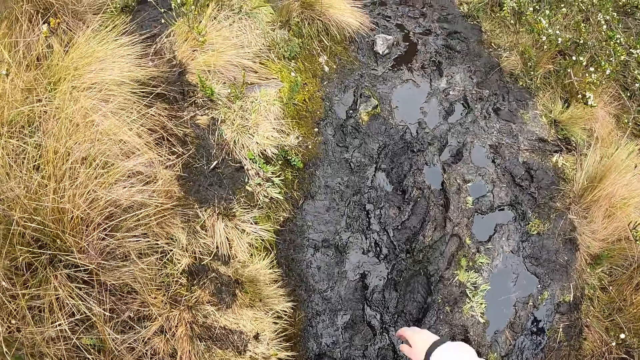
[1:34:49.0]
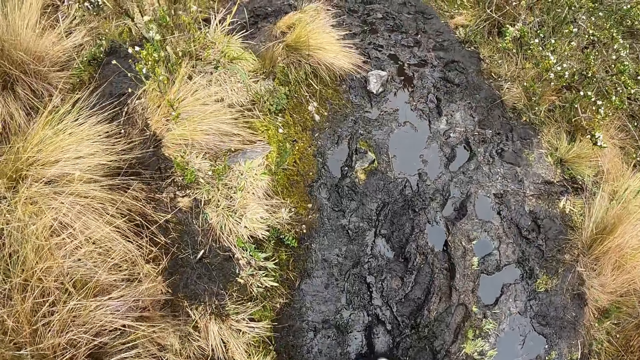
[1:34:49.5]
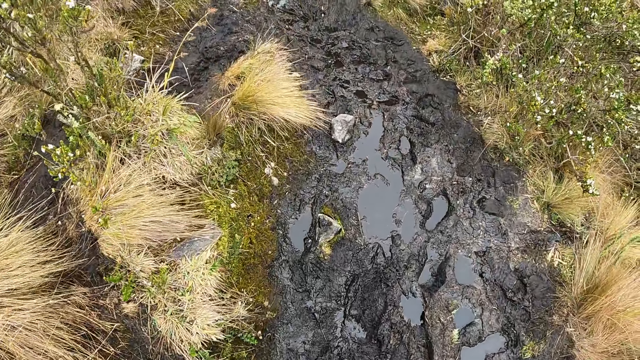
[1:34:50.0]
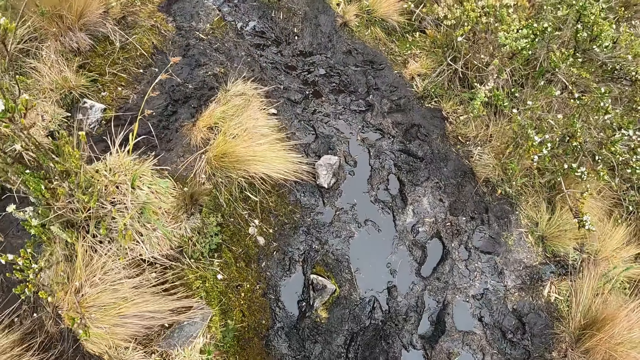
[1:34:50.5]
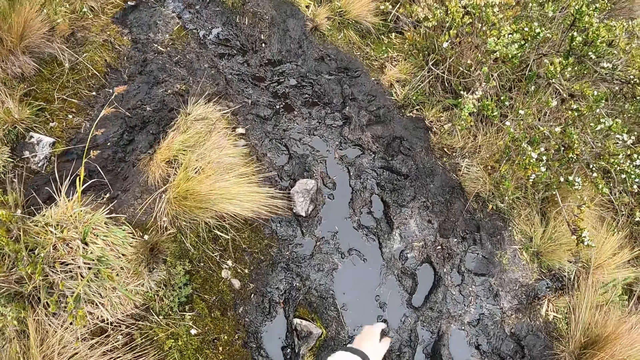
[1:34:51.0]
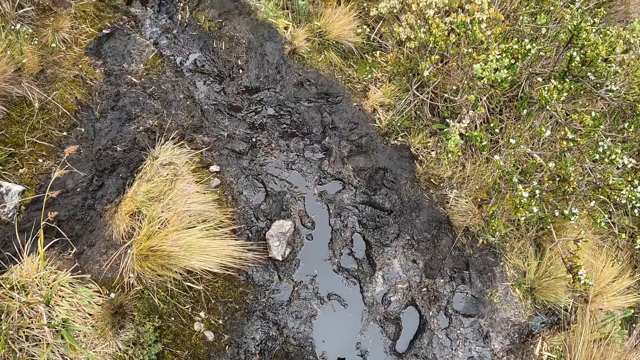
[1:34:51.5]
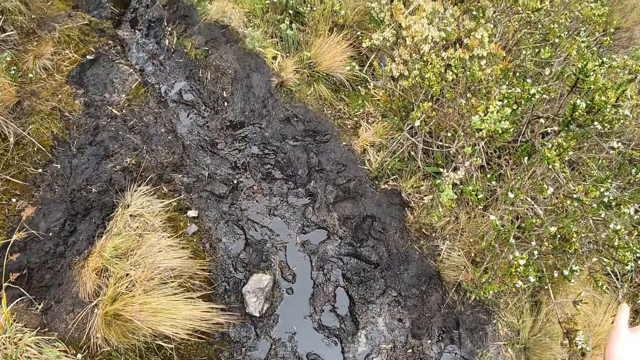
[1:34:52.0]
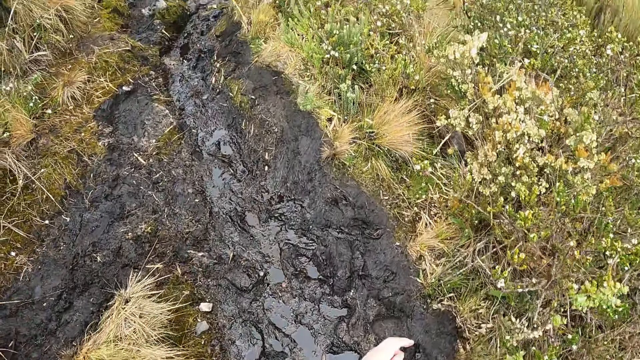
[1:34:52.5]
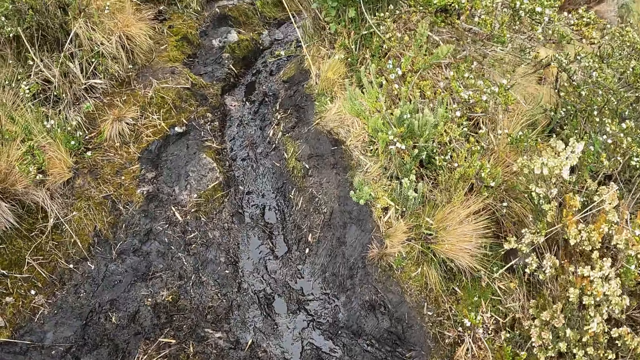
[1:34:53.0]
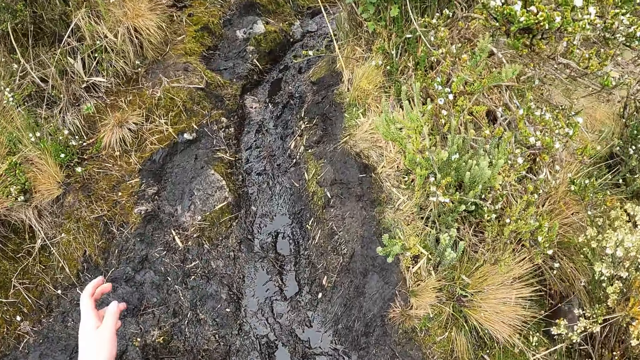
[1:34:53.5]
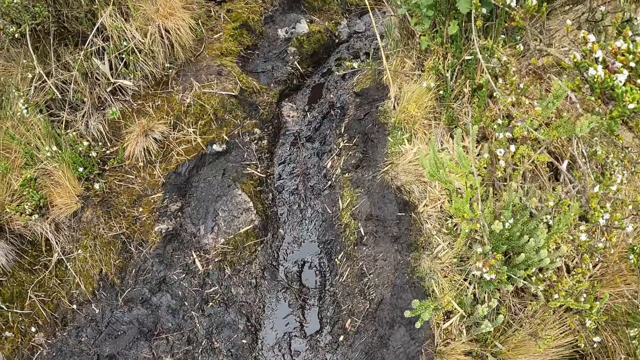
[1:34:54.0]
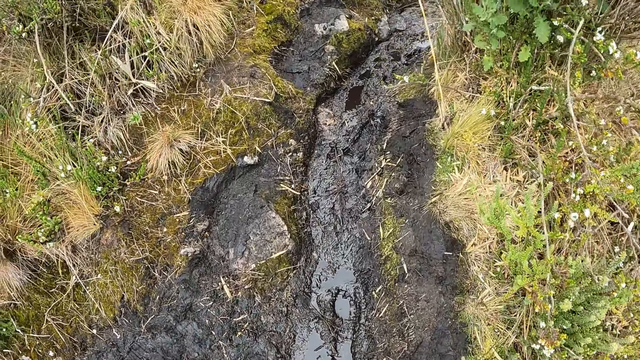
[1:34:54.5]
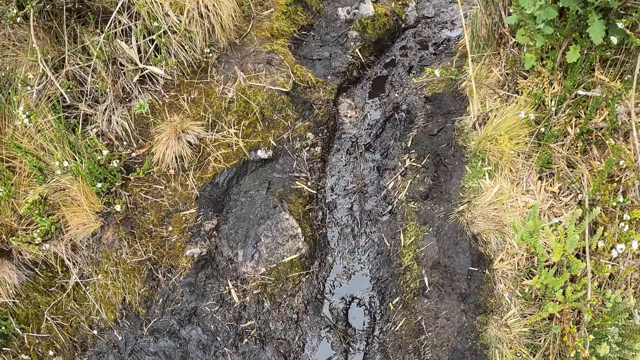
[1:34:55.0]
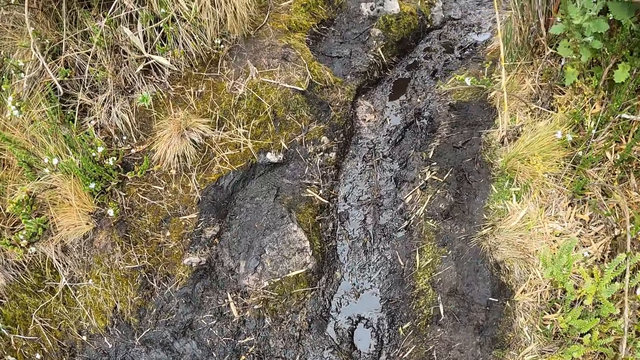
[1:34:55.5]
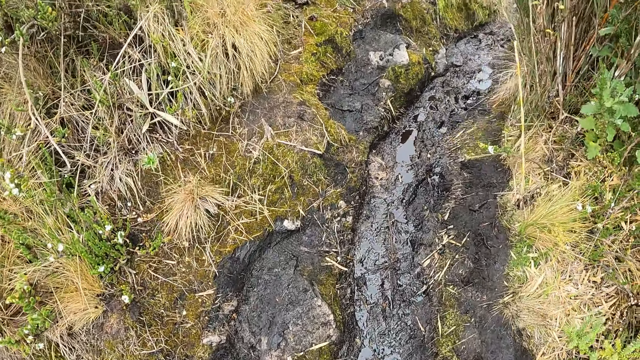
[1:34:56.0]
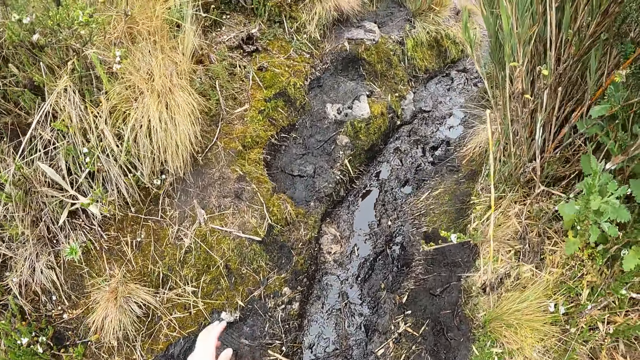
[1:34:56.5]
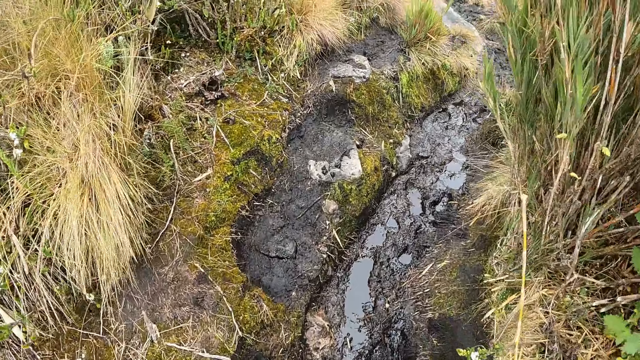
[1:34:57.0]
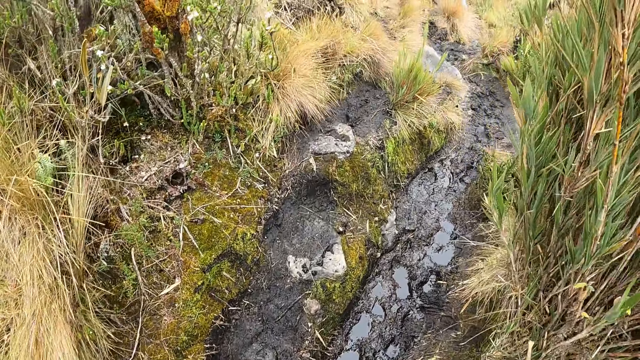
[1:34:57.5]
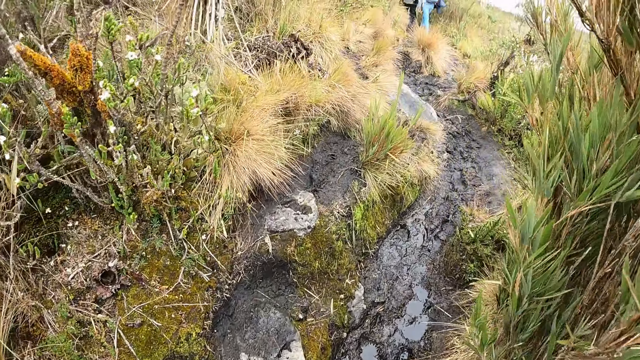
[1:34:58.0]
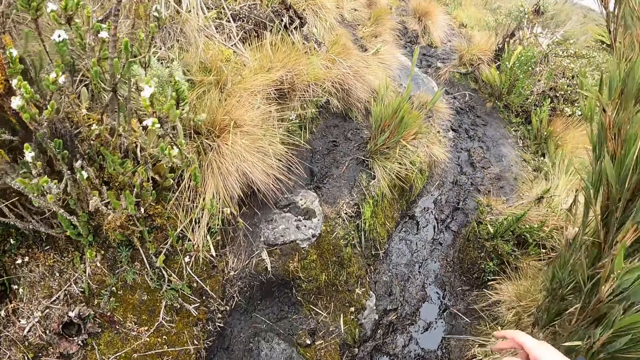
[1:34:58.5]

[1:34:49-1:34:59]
The camera wearer walks on the mud. They walk around the forest. They look at the mud.

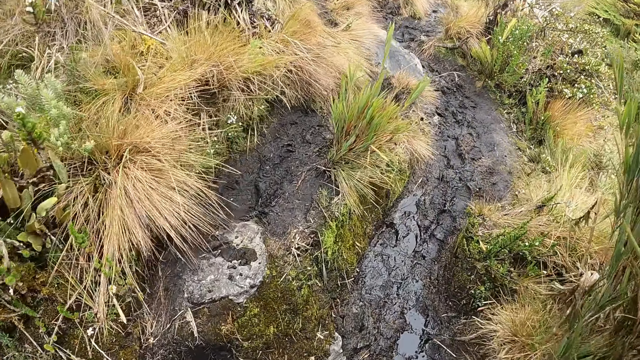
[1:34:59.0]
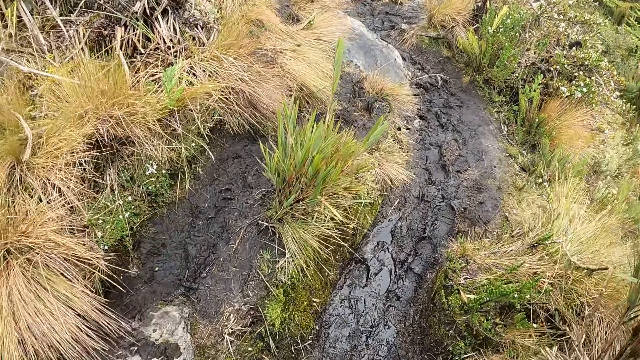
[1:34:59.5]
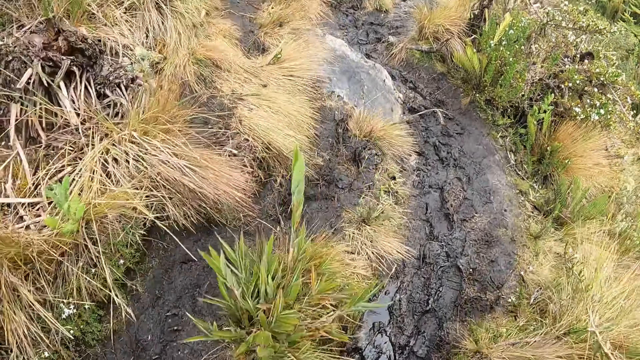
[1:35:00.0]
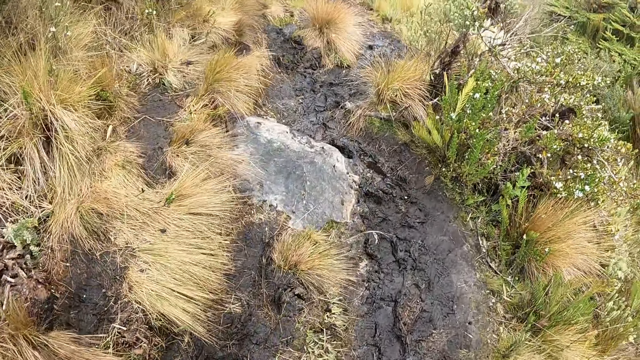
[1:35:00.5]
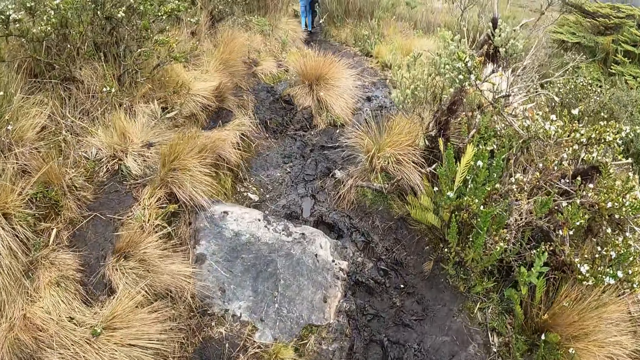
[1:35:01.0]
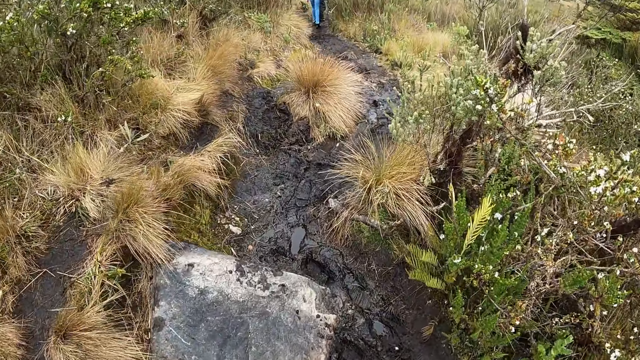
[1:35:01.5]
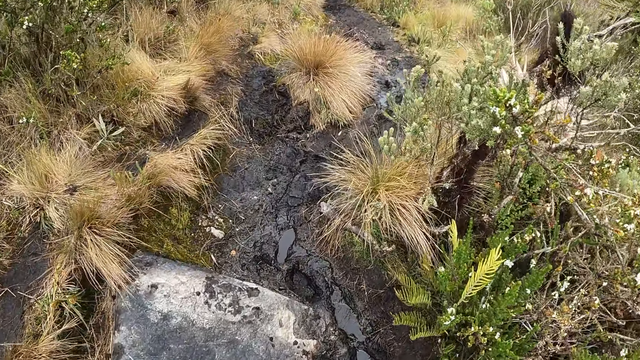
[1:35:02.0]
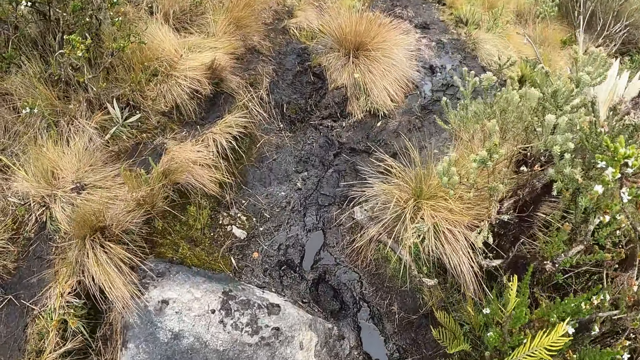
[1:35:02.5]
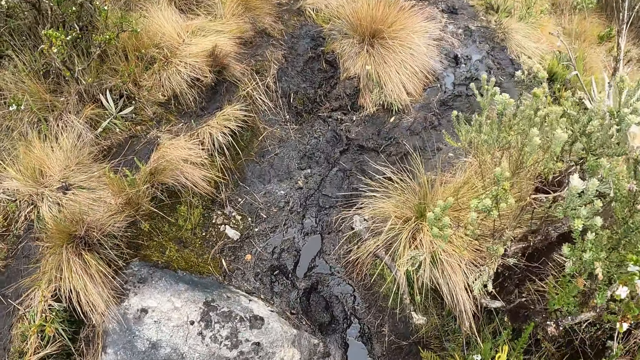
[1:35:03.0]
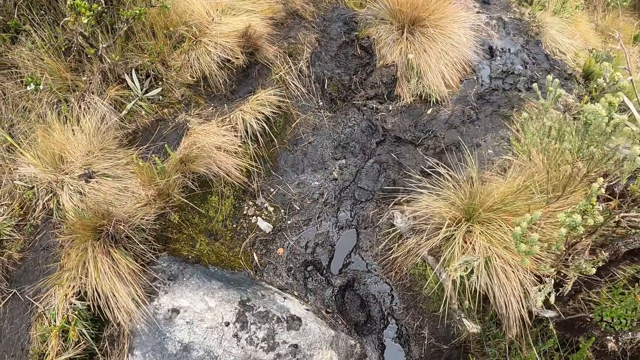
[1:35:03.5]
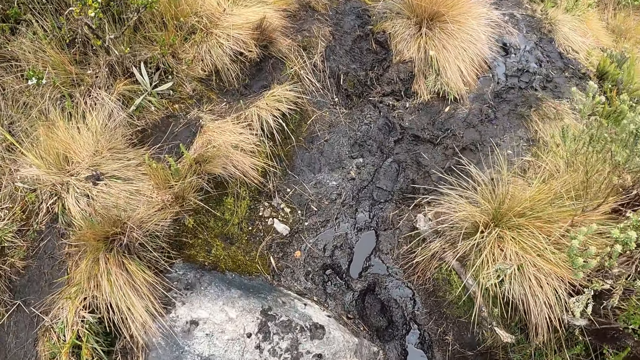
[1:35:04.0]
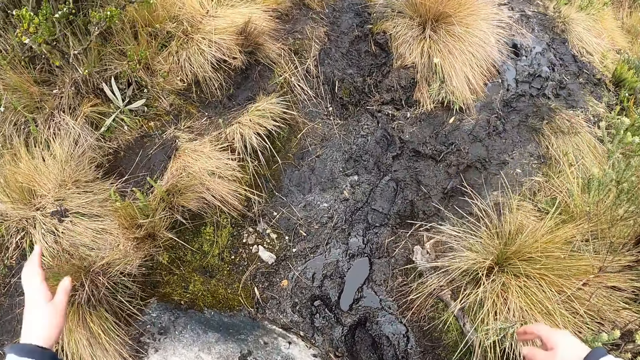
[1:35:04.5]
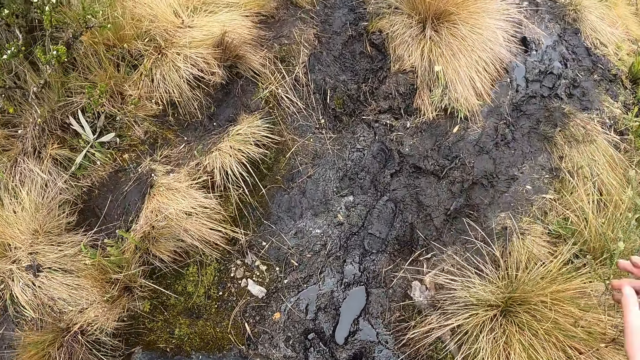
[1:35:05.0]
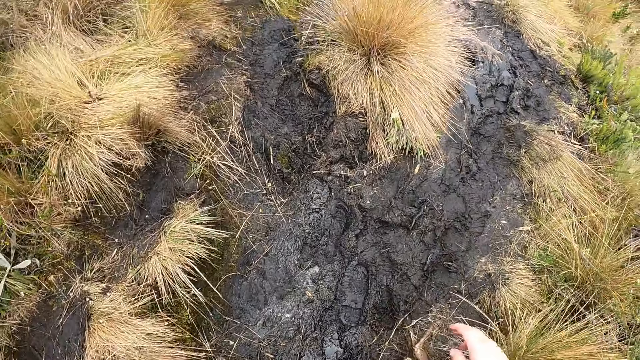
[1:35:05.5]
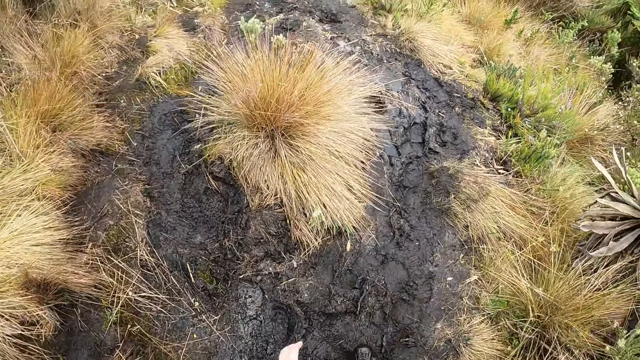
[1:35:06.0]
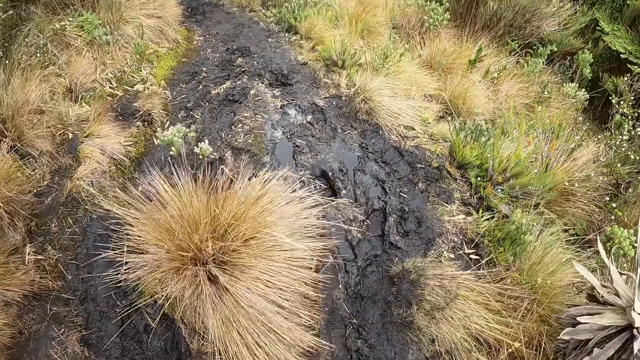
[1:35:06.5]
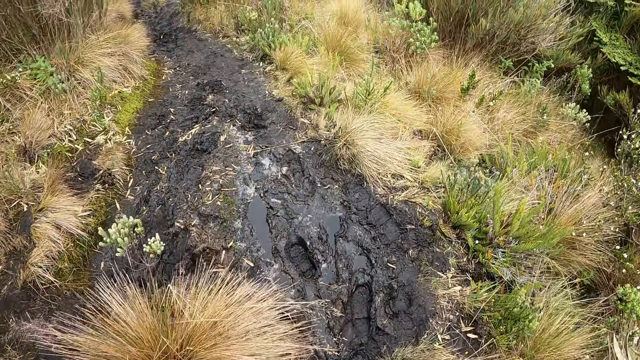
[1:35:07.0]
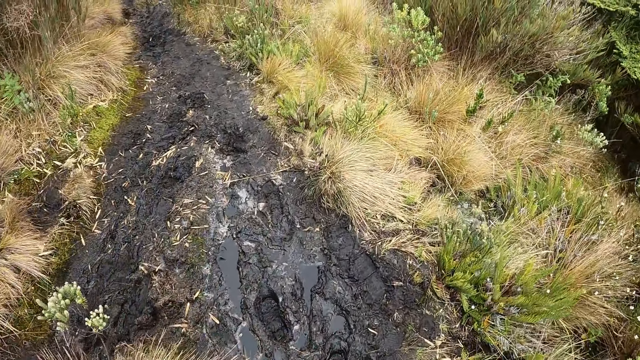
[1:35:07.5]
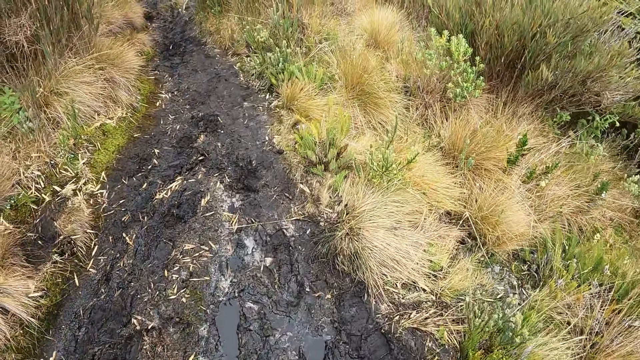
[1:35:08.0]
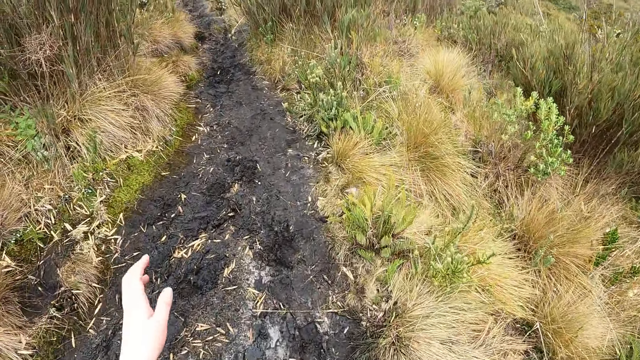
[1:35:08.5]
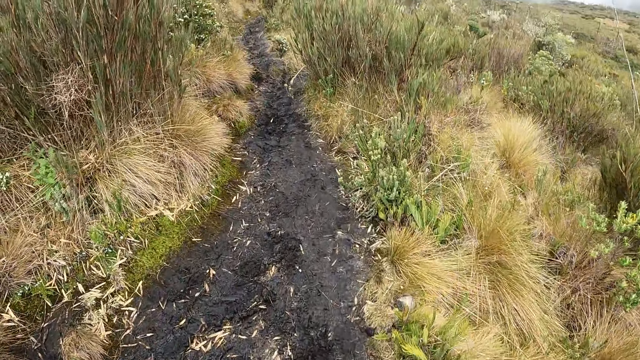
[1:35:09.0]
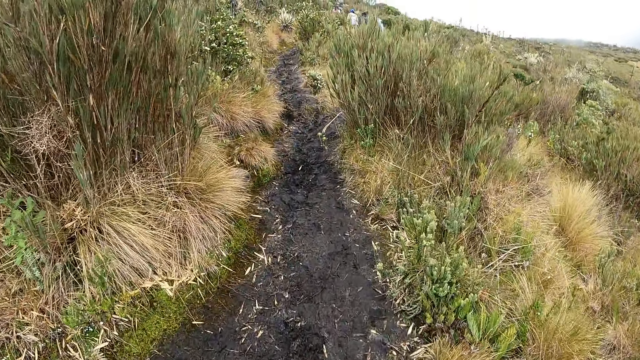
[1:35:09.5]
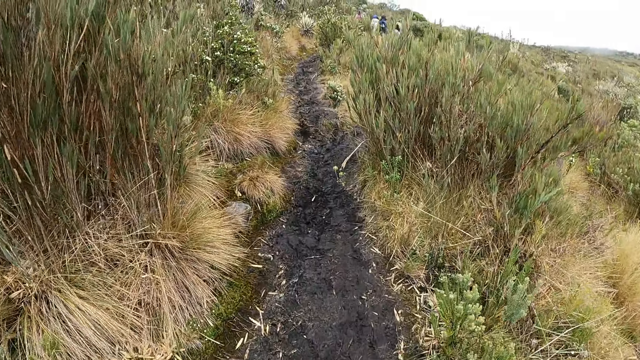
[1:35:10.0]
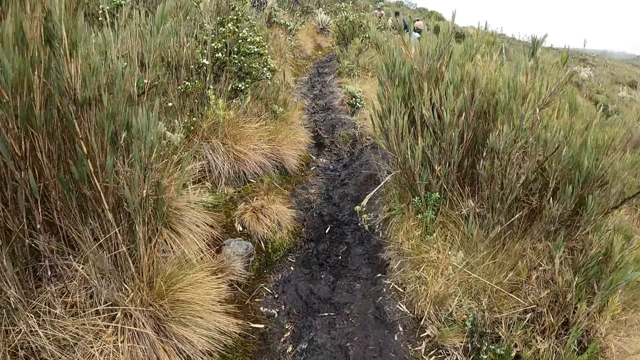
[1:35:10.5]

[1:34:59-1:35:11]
The camera wearer walks around the forest. They look at the mud on the ground.
